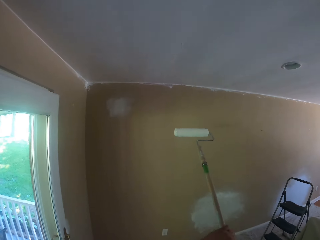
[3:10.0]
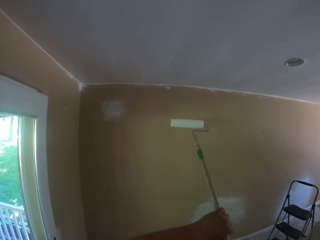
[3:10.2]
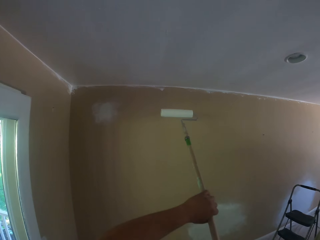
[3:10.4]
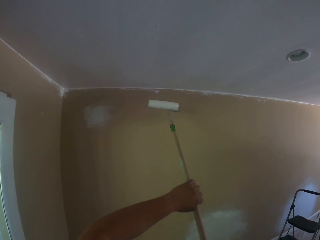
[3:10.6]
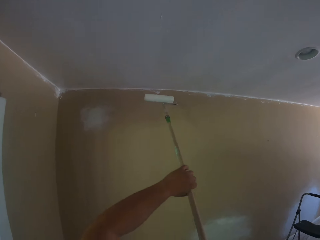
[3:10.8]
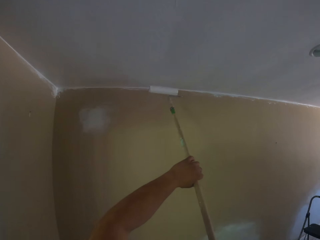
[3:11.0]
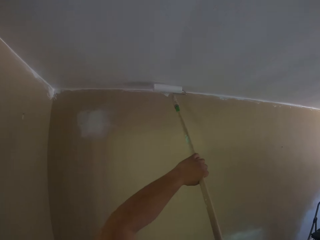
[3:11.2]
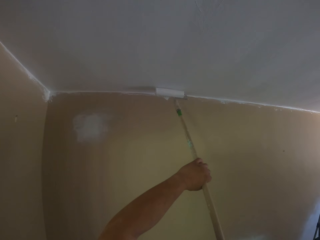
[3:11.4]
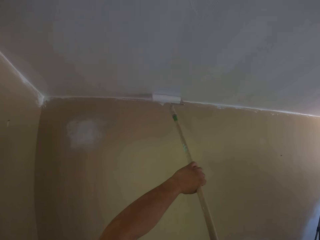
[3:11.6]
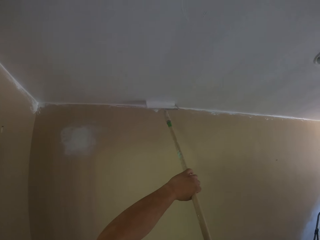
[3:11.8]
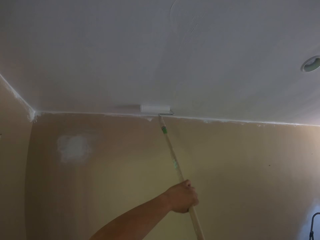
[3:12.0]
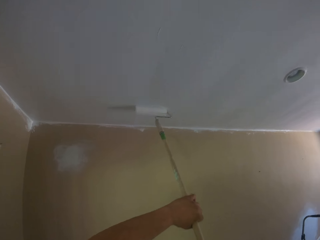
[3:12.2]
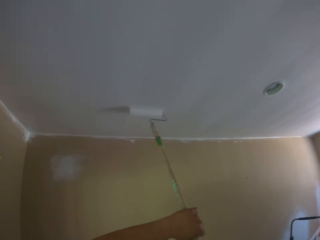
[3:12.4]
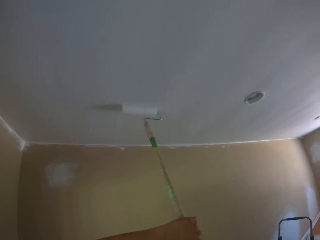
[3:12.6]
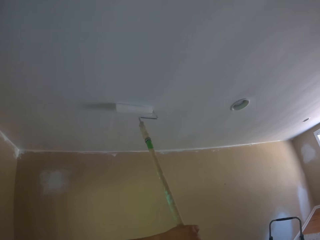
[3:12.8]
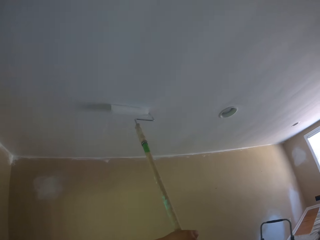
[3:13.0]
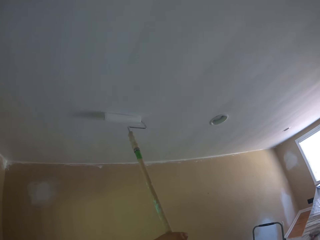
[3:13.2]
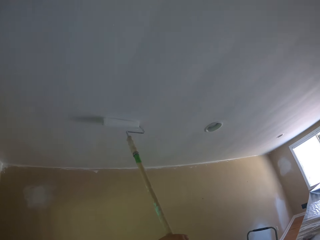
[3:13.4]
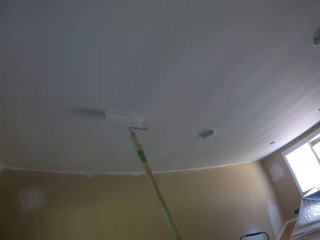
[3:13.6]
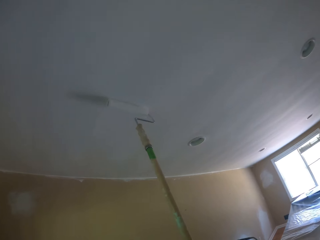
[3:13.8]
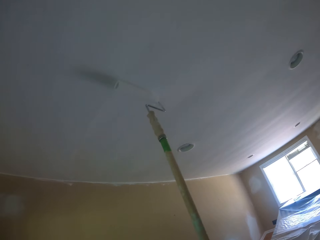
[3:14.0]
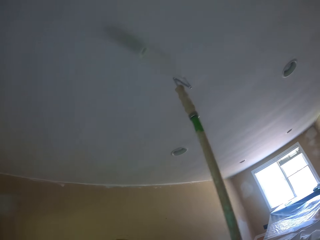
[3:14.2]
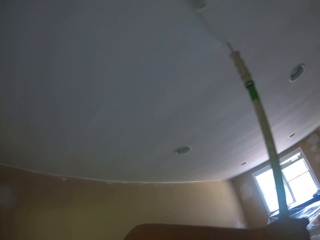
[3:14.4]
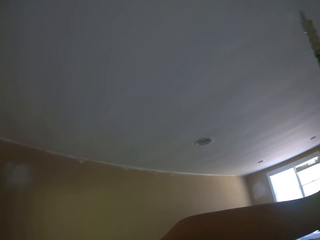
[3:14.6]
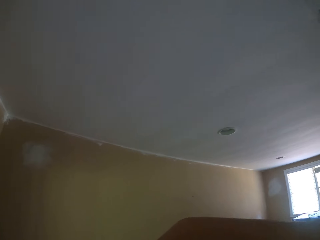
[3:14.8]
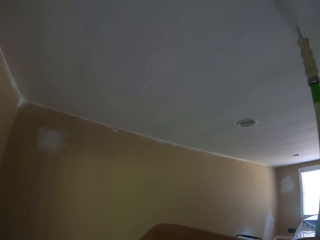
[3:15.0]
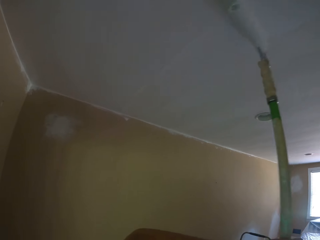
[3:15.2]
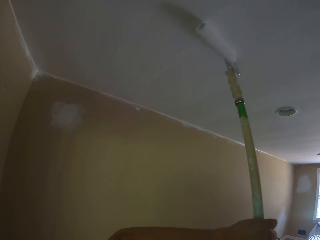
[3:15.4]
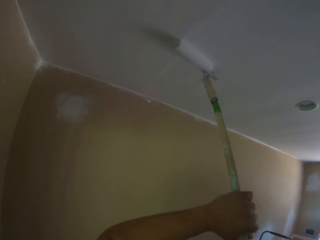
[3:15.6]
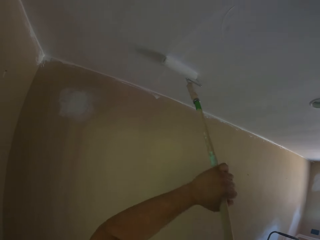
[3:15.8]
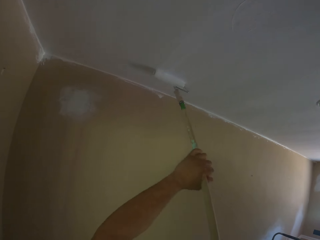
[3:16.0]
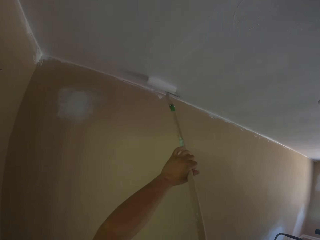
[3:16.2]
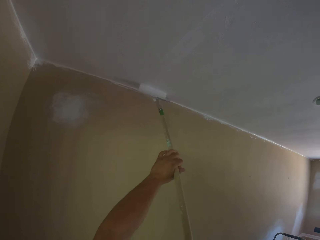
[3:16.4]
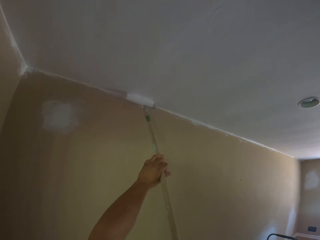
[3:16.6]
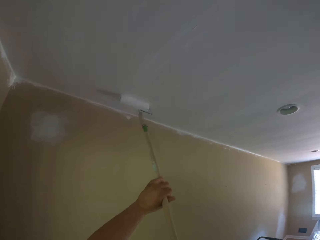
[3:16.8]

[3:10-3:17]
The camera wearer paints the ceiling of the apartment with the long paint roller.

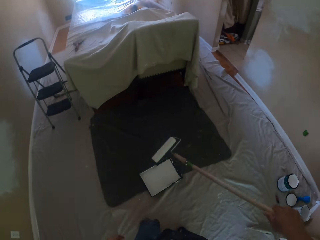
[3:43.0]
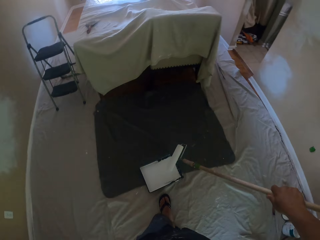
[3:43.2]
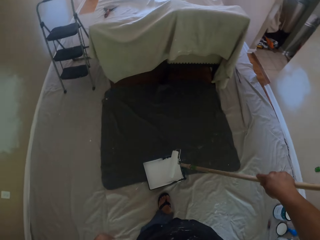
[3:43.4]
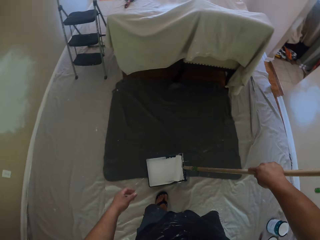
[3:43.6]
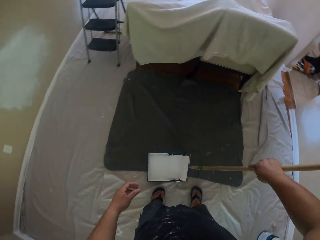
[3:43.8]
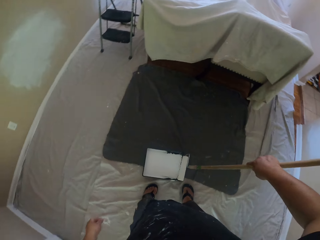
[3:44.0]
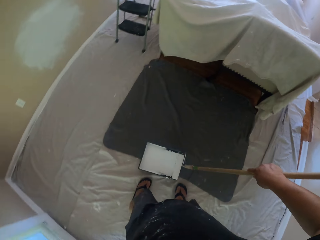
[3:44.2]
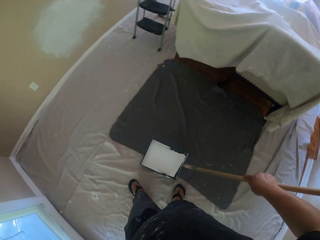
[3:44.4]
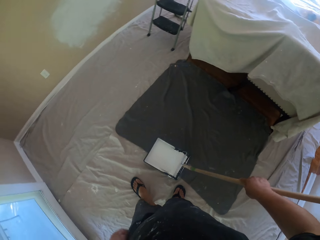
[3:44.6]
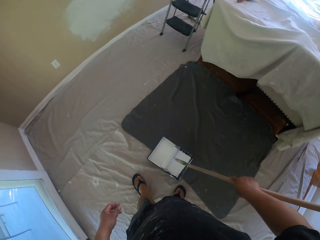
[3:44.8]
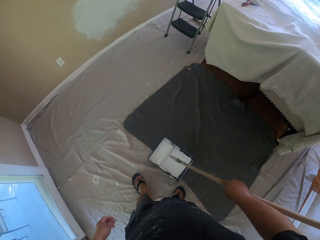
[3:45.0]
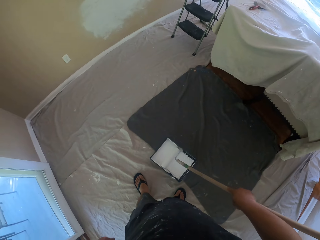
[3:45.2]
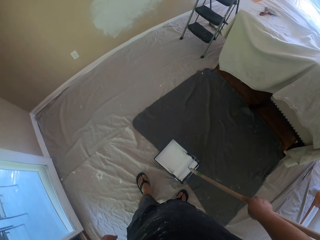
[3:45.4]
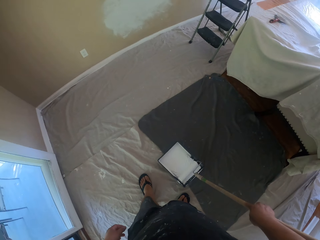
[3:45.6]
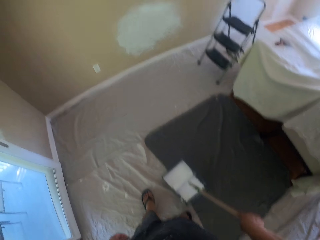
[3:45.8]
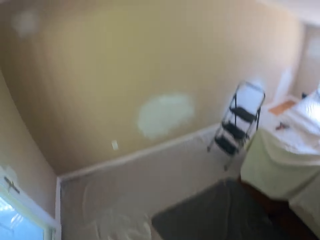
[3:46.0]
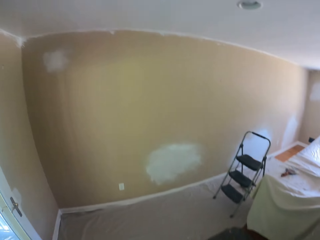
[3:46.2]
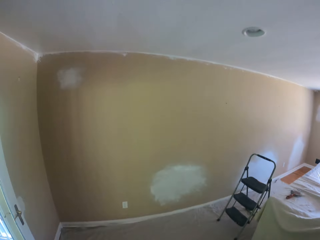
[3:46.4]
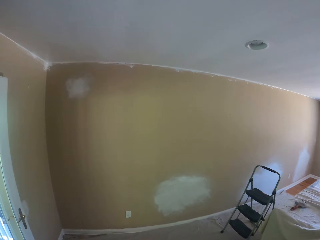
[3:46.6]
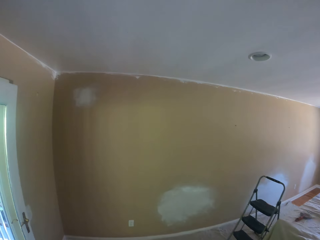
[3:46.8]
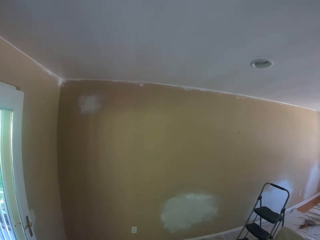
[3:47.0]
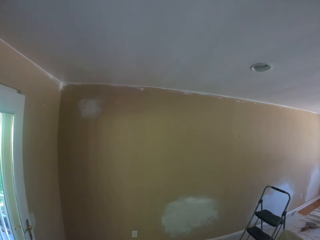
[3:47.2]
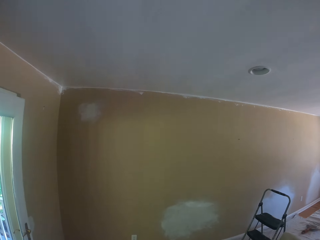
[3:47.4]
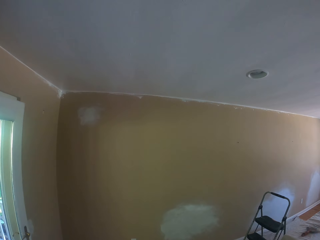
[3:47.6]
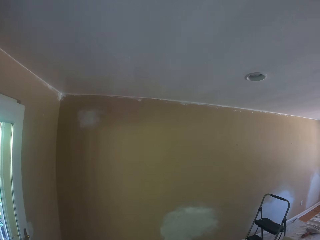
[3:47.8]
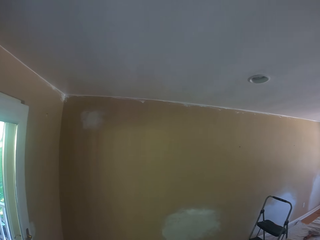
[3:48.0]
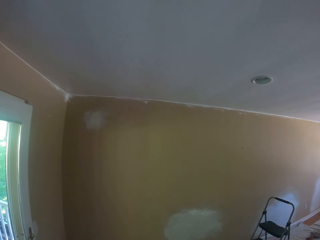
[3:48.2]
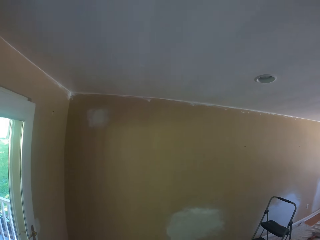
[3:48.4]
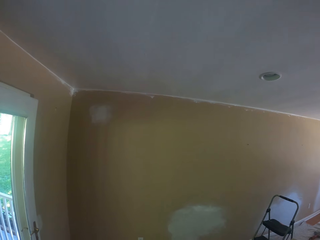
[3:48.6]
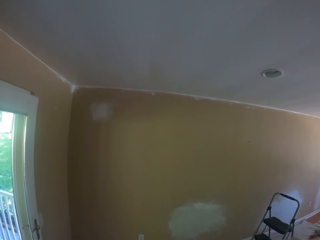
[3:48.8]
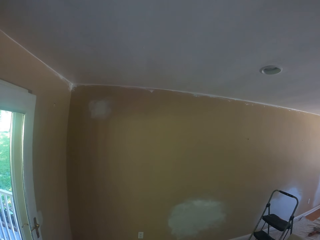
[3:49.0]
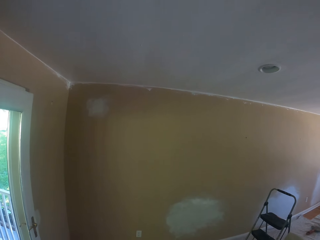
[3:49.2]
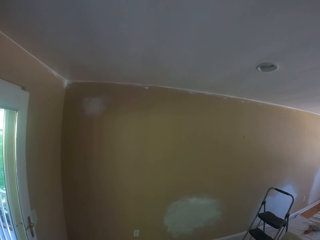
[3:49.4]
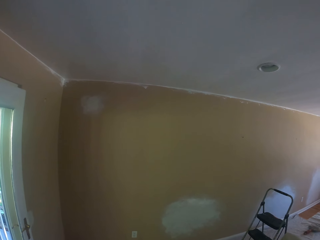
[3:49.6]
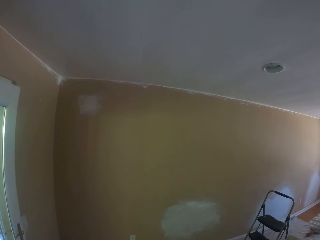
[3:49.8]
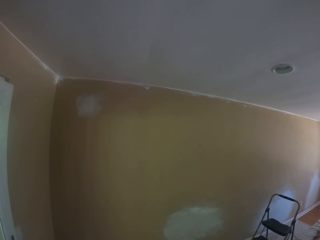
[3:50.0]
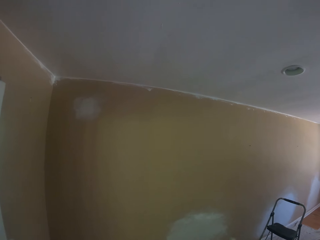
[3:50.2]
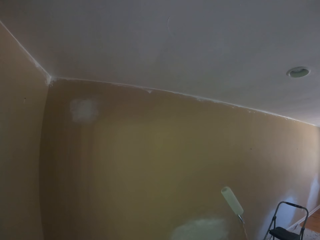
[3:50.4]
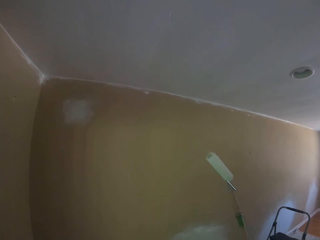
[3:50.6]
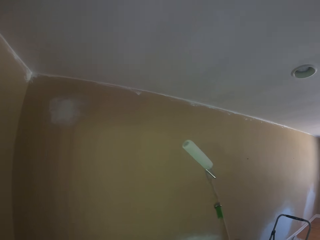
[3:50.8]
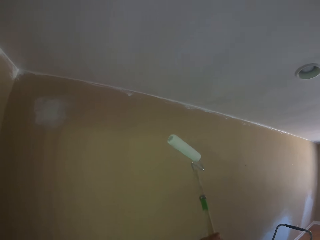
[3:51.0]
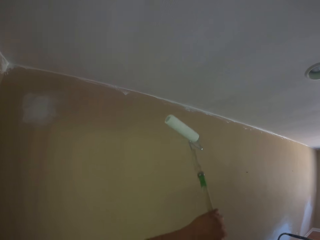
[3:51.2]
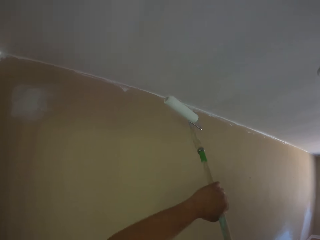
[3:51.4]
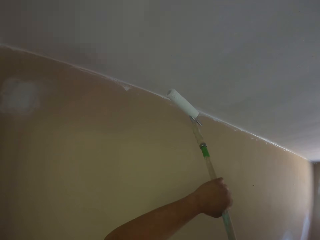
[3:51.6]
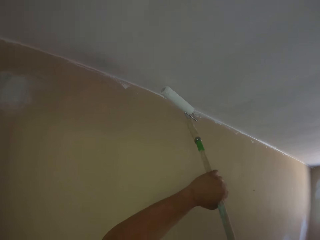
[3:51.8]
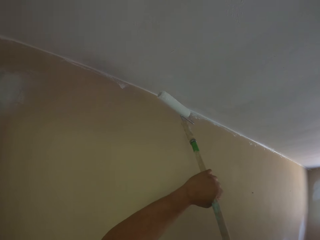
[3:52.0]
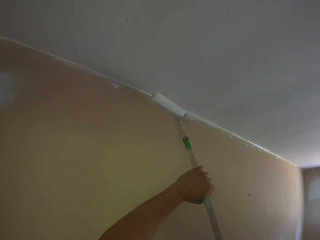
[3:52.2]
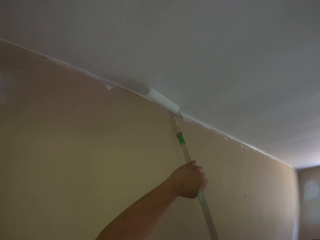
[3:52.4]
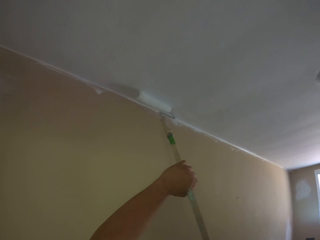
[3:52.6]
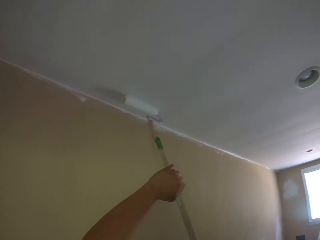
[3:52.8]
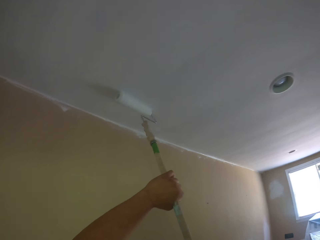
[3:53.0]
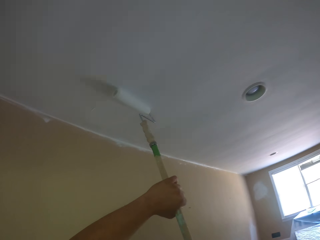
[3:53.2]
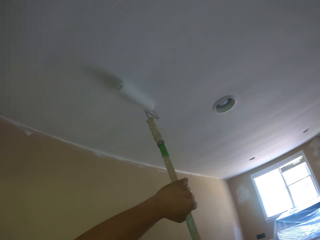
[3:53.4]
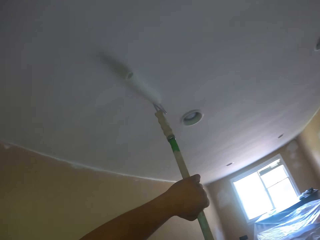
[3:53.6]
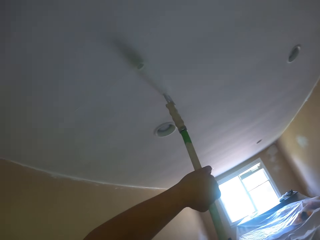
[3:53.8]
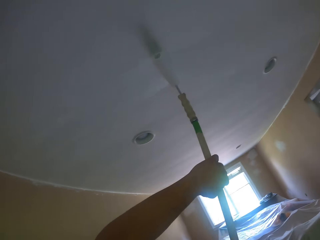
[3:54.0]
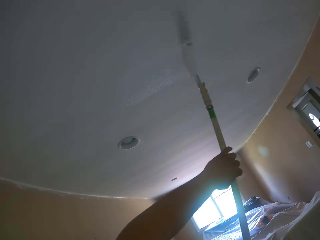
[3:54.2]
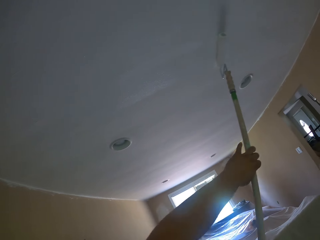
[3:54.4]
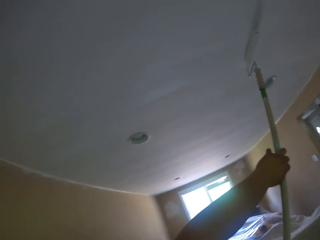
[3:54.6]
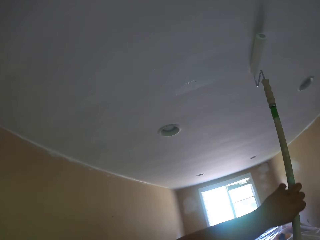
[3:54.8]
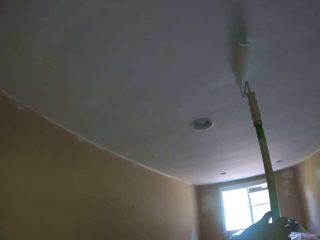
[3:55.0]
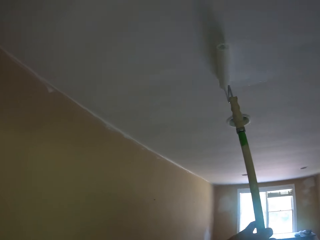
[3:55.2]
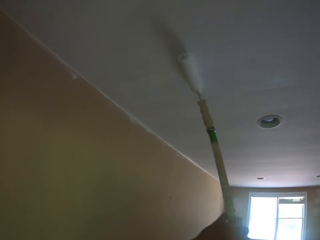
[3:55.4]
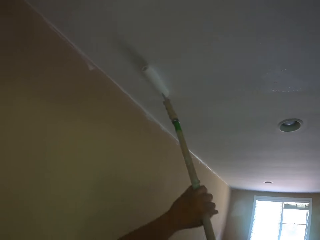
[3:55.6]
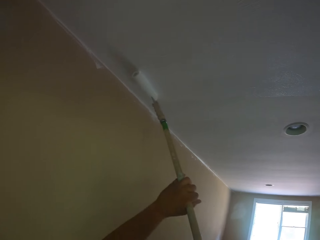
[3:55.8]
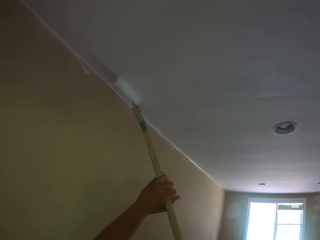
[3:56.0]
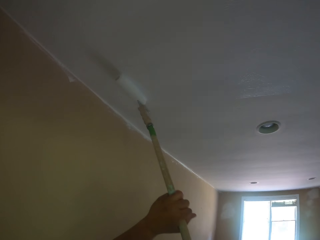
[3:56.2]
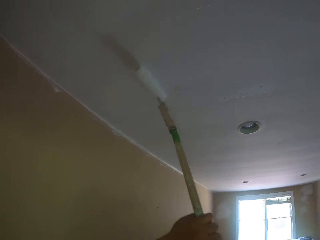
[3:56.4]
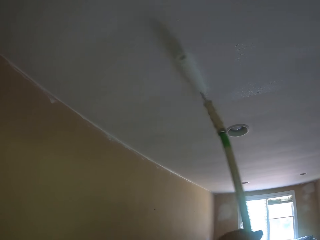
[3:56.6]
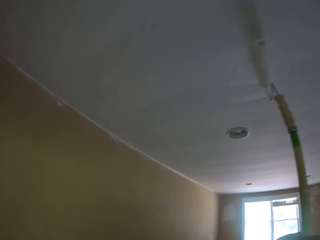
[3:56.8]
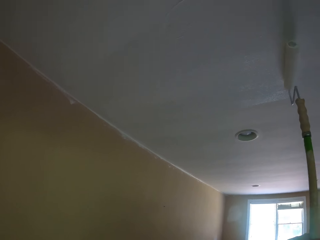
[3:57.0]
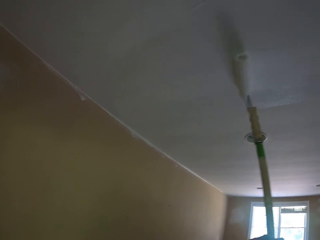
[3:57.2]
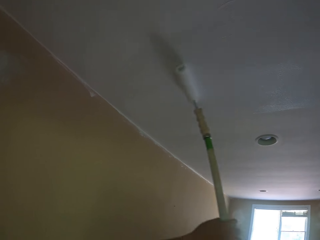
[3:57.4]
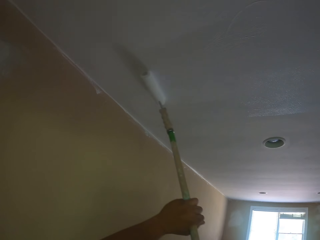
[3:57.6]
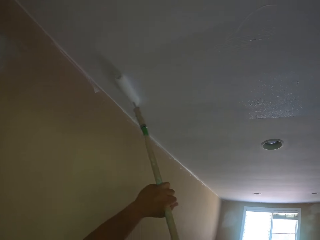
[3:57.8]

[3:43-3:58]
The camera wearer rolls the long paint roller in the paint tray. They look at the ceiling. They paint the ceiling of the apartment with the long paint roller.
